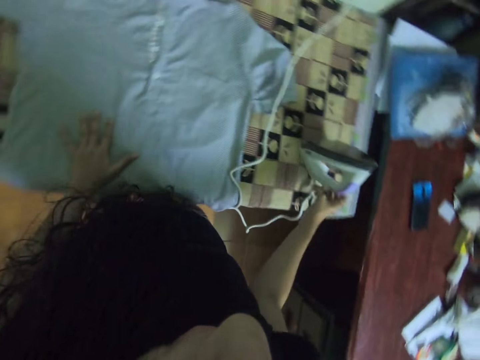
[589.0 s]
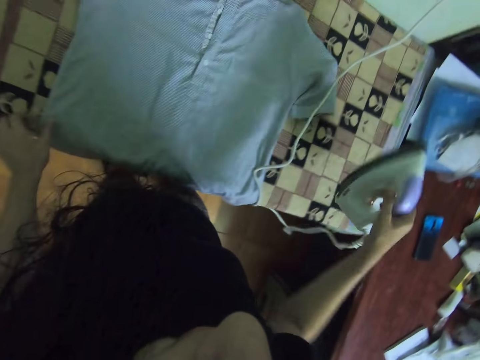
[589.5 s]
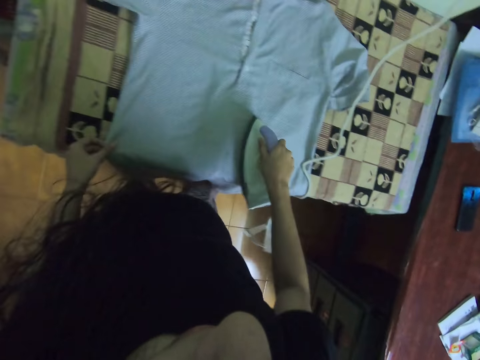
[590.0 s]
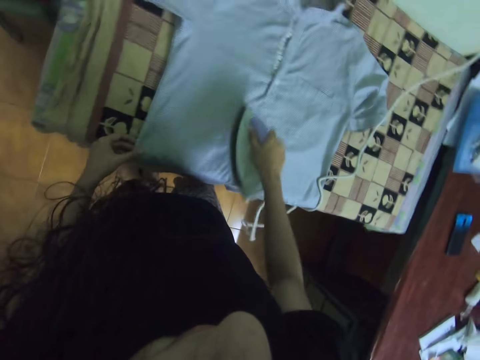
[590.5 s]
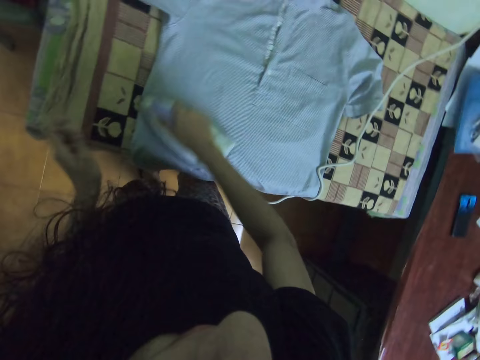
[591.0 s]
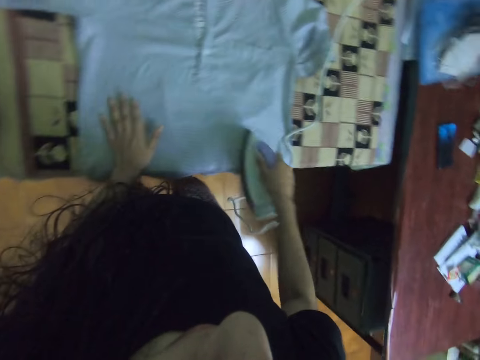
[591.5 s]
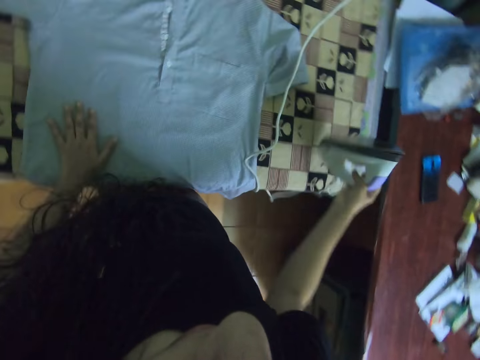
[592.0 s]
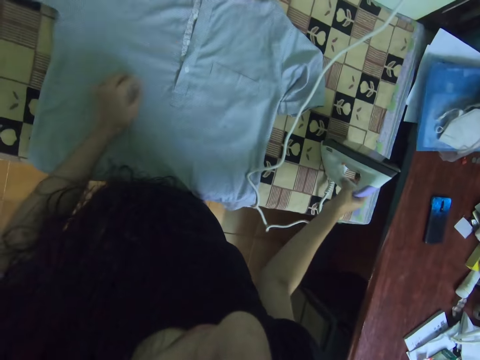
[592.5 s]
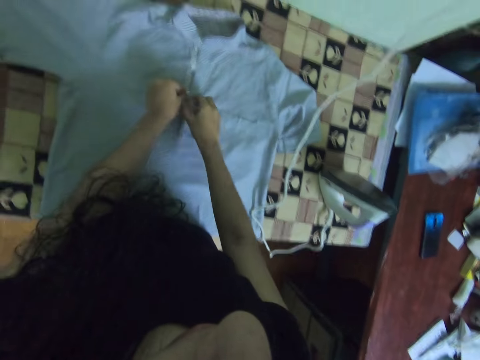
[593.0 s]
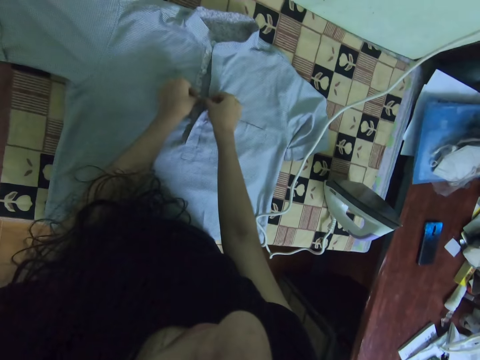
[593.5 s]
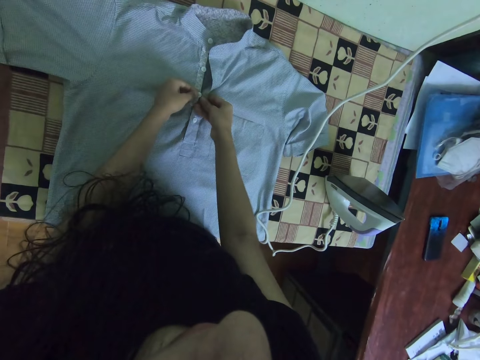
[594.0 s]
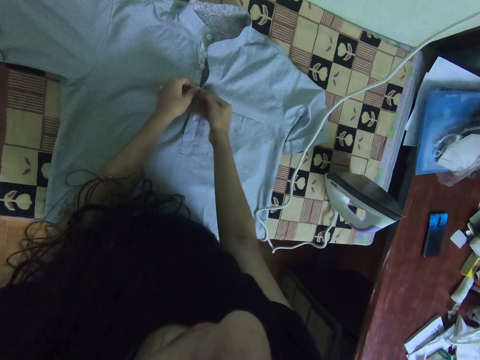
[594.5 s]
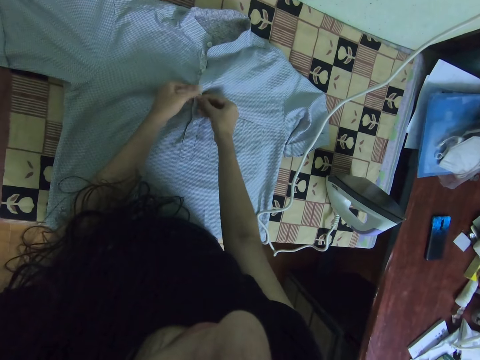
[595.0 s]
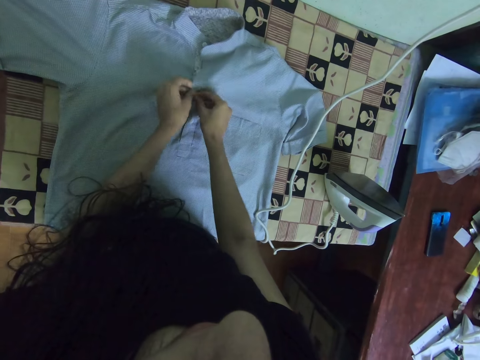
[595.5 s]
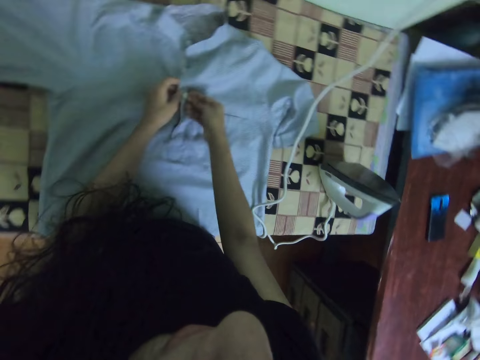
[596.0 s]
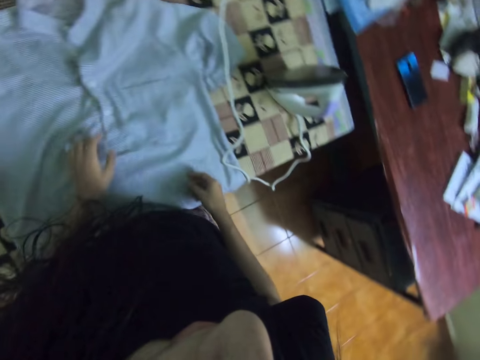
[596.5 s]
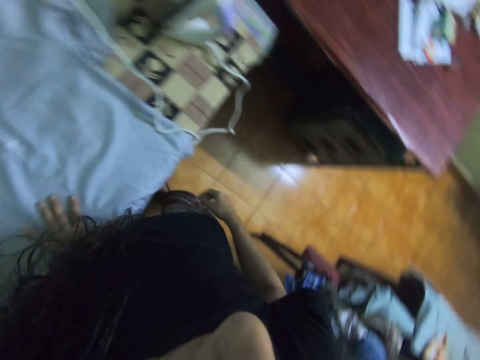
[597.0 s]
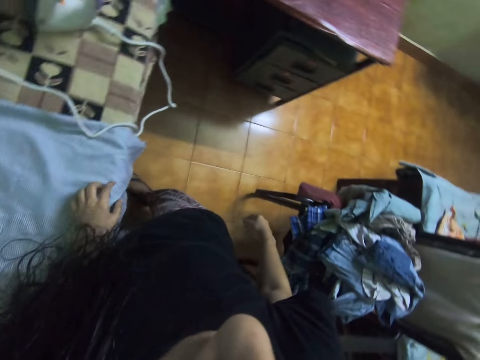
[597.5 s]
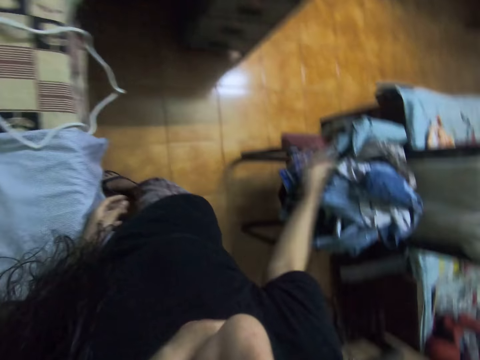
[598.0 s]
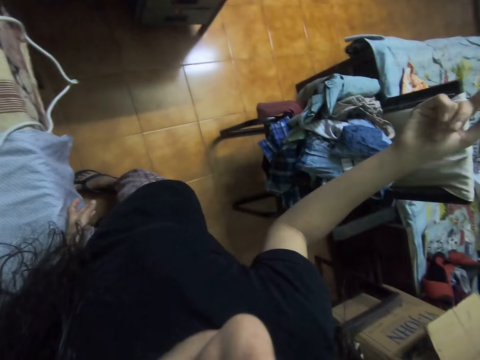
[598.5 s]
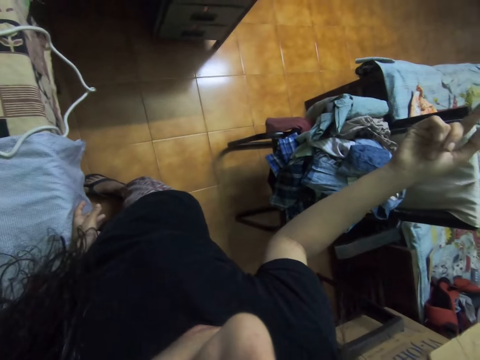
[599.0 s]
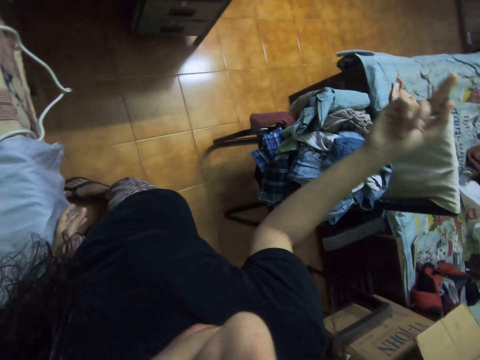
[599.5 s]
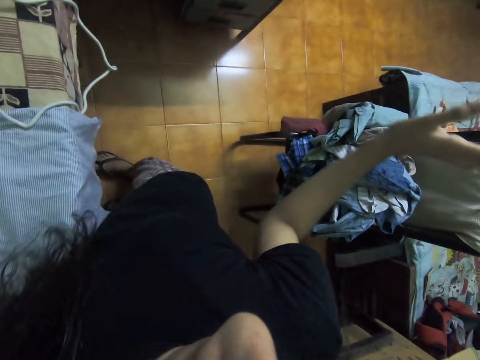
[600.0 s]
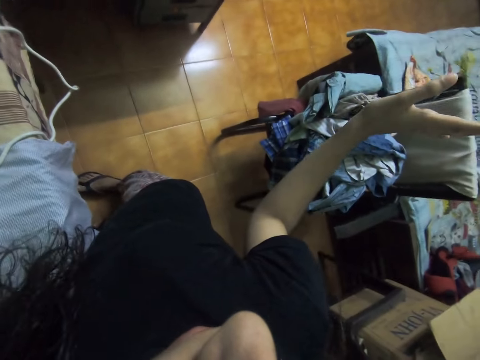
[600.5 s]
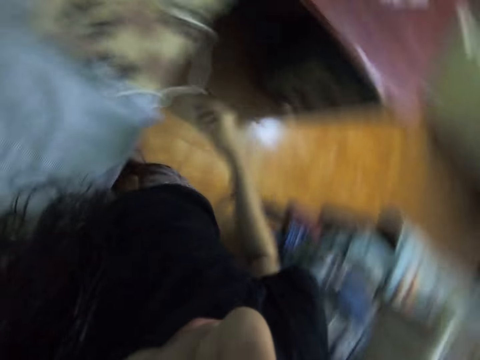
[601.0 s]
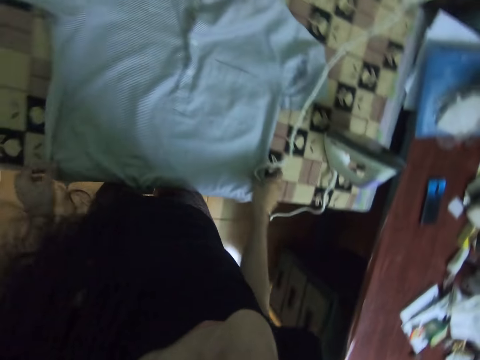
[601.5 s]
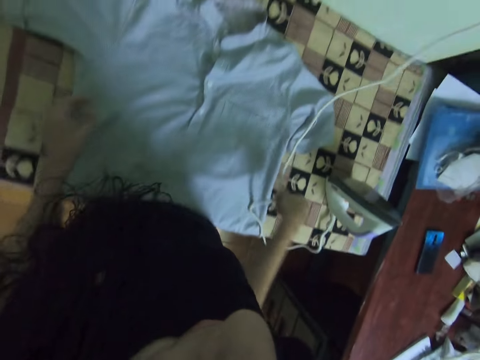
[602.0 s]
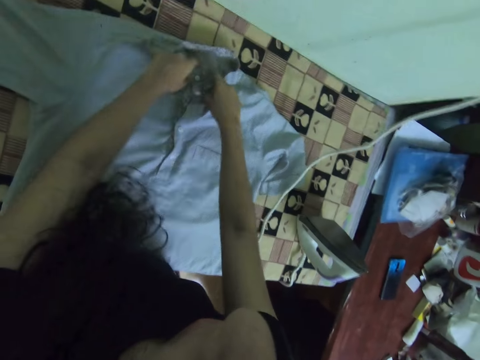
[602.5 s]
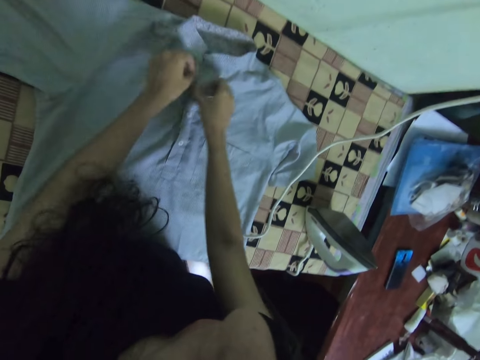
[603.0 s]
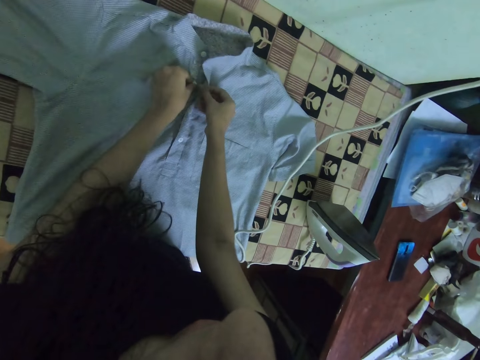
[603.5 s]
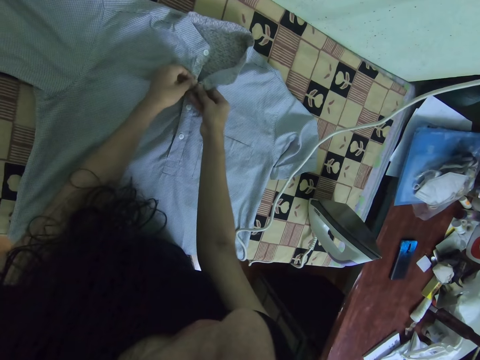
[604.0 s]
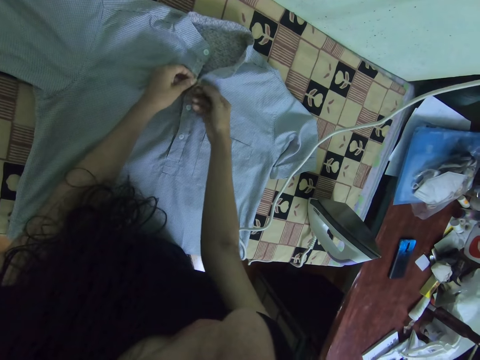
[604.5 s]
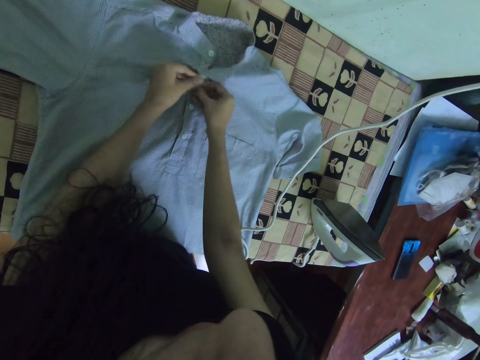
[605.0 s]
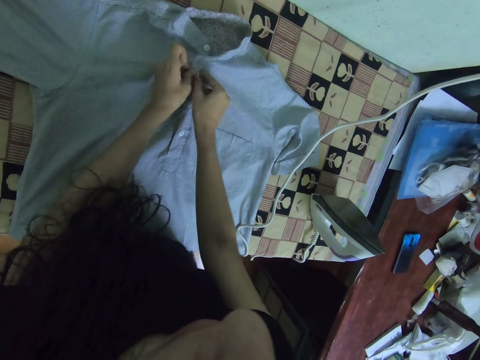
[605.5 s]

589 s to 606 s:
The camera wearer touches the cloth with the left hand. They take the iron from the table with the right hand. They iron the shirt with the iron. They put the iron on the table. They button the shirt with both hands. They look around. They move their hands. They move the right hand. They straighten the shirt. They move the iron wire with the right hand. They move the cloth with both hands. They button the shirt.

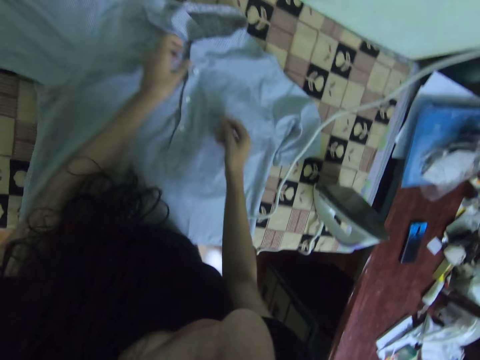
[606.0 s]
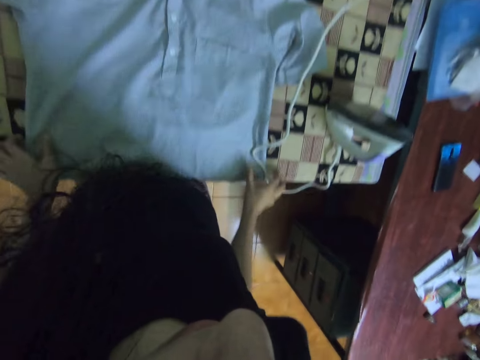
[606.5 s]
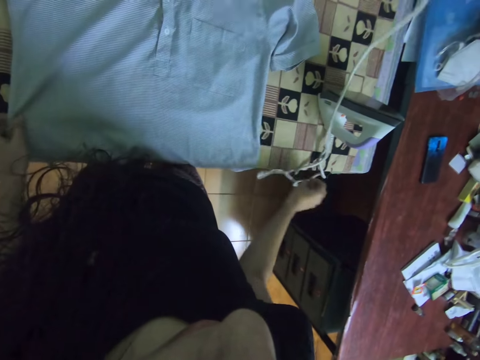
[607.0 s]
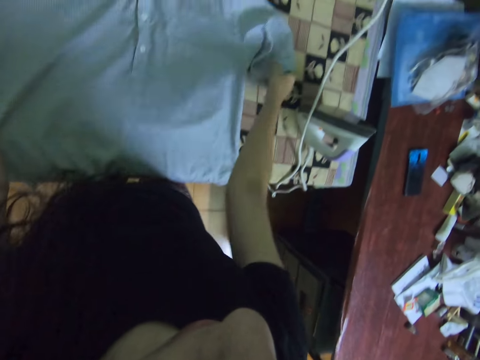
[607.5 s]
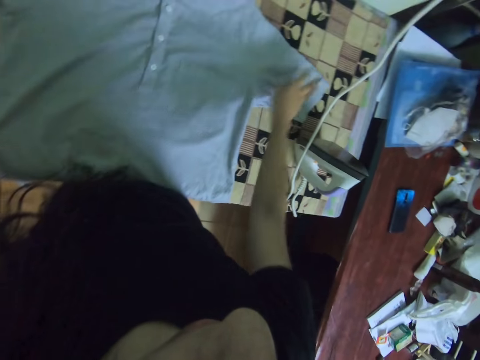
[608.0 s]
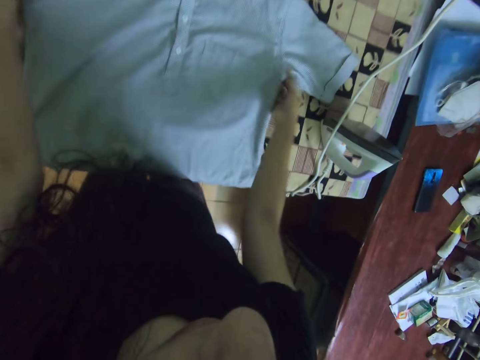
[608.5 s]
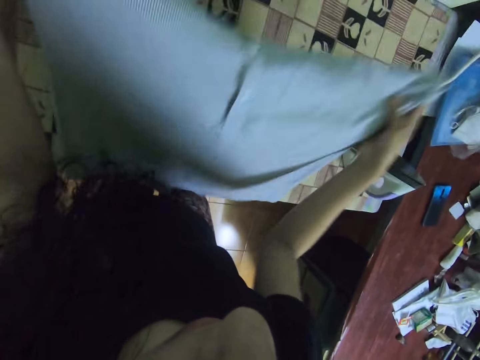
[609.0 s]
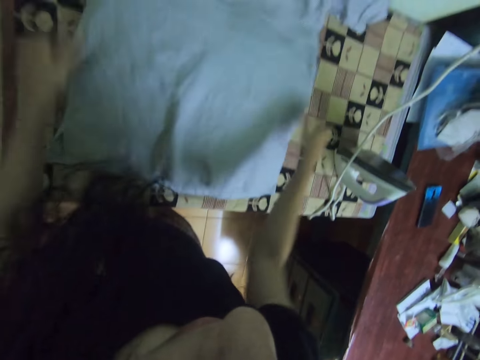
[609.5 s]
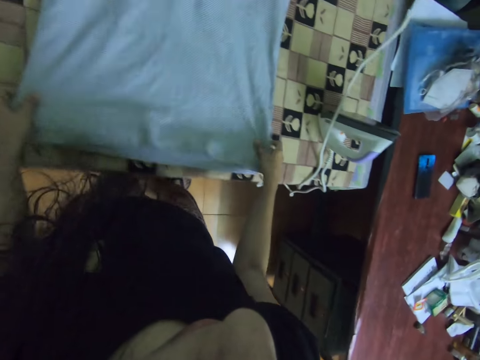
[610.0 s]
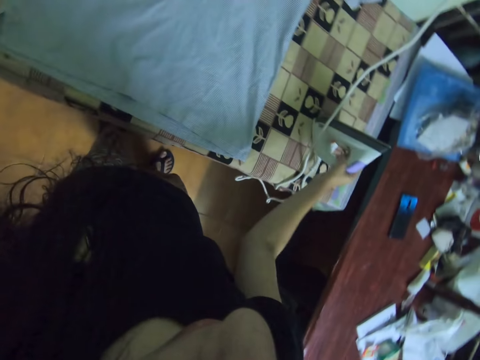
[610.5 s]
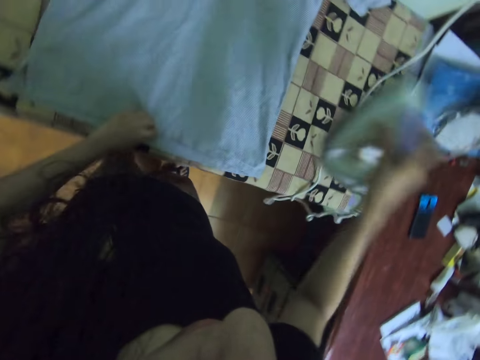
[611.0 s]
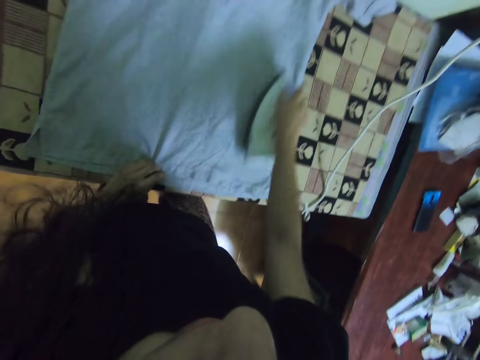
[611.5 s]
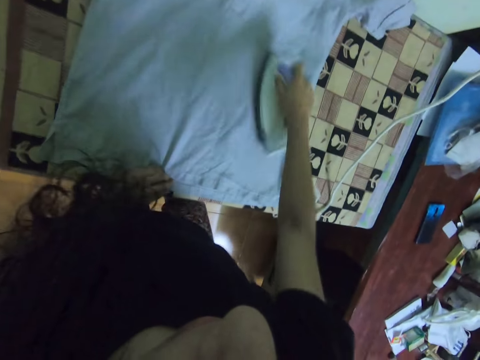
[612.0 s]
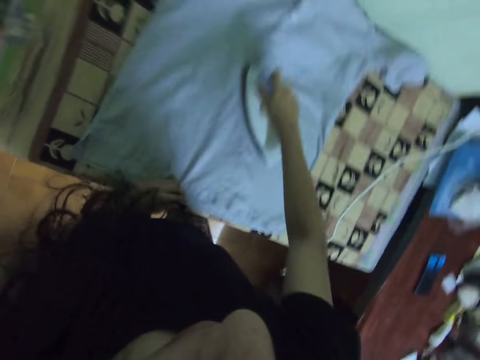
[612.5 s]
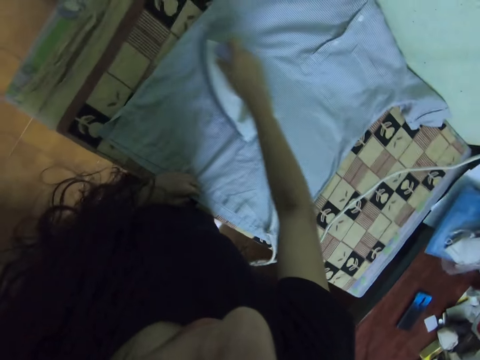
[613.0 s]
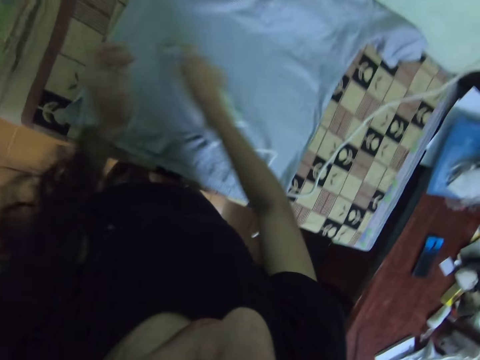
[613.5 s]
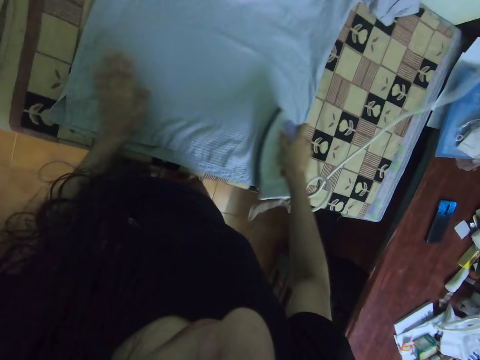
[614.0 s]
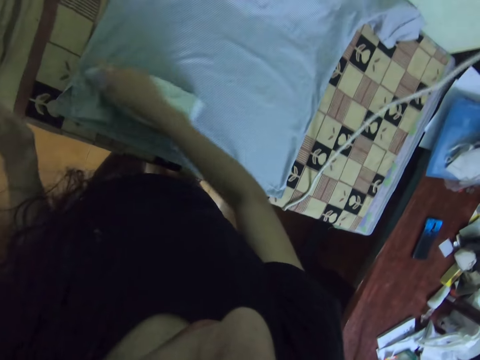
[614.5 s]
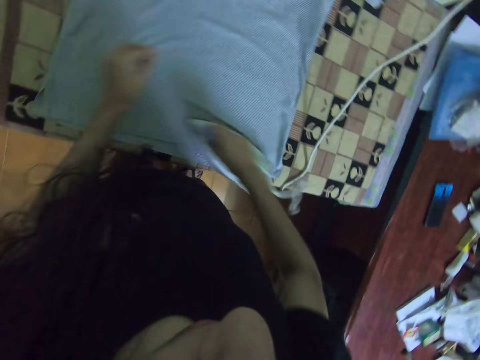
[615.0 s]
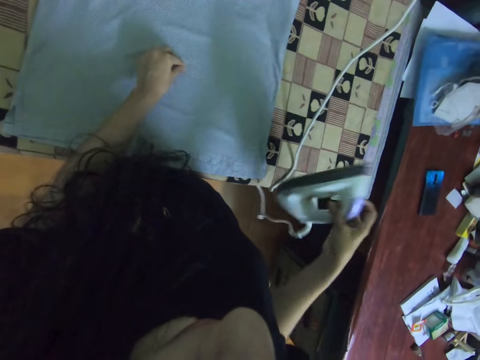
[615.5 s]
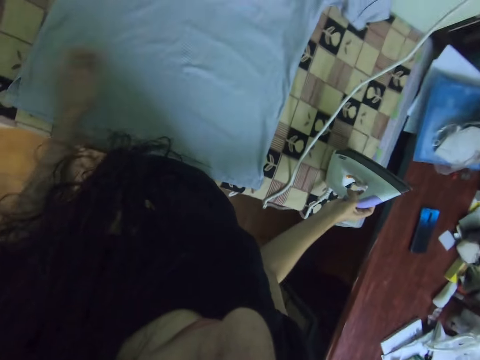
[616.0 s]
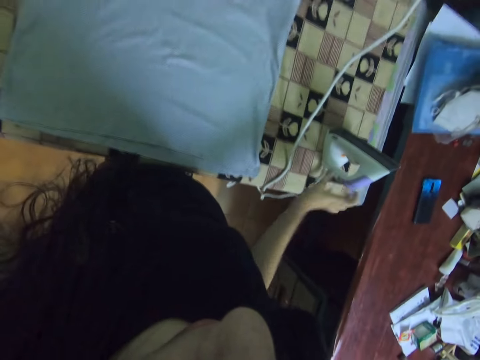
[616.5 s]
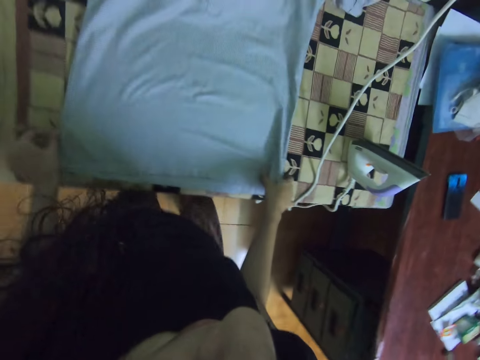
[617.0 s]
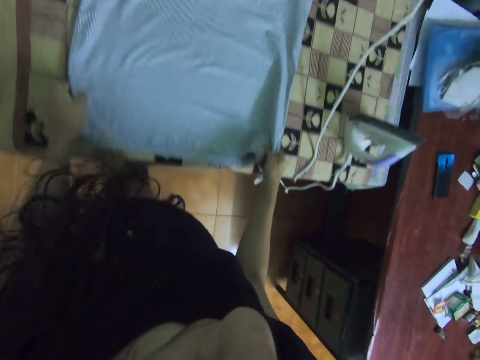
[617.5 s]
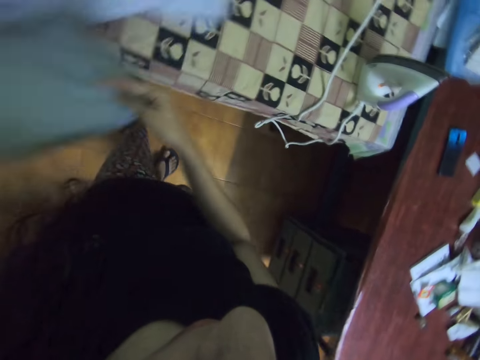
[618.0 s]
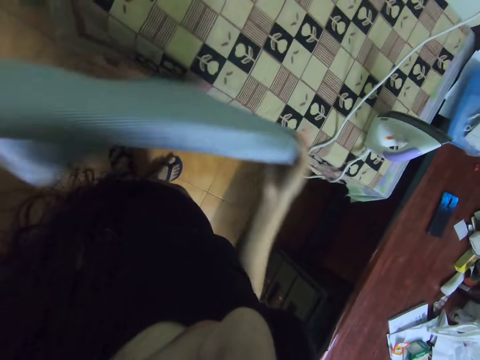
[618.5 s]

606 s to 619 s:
The camera wearer straightens the shirt. They move the iron wire with the right hand. They move the cloth with both hands. They lift up the shirt, throw the shirt on the table and align the cloth with both hands. They take the iron from the table with the right hand. They iron the shirt with the iron. They touch the cloth with the left hand. They iron the cloth with the right hand. They put the iron on the table with the right hand. They remove dirt from the cloth with the left hand. They take the shirt from the table. They move the cloth with both hands.
